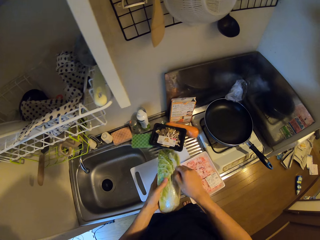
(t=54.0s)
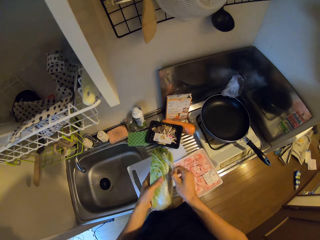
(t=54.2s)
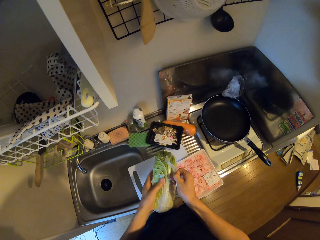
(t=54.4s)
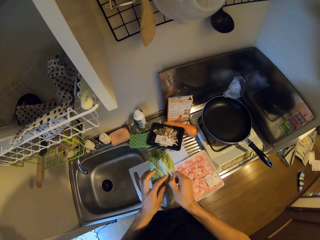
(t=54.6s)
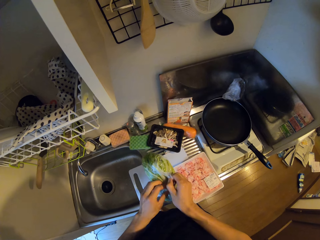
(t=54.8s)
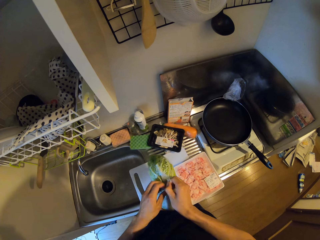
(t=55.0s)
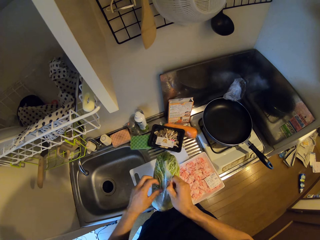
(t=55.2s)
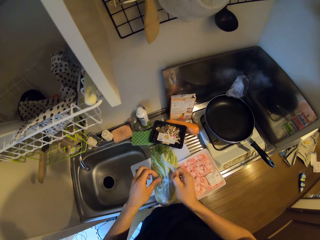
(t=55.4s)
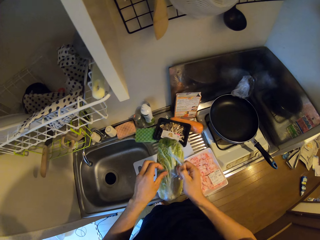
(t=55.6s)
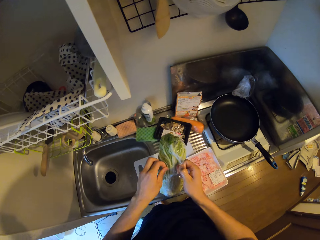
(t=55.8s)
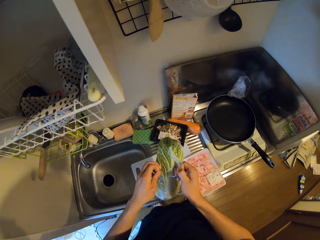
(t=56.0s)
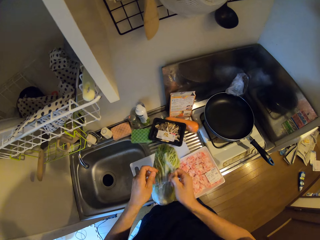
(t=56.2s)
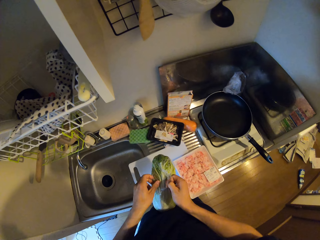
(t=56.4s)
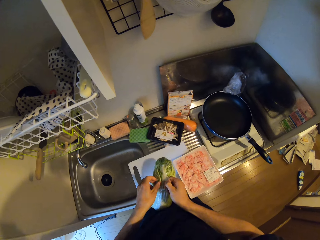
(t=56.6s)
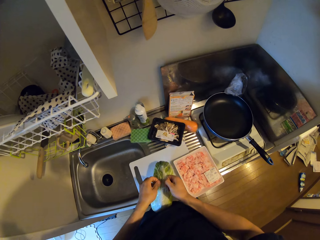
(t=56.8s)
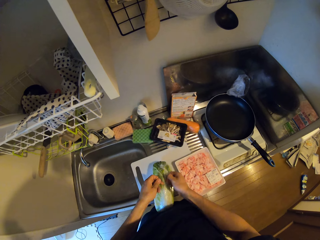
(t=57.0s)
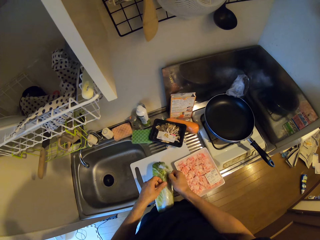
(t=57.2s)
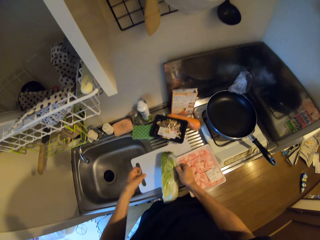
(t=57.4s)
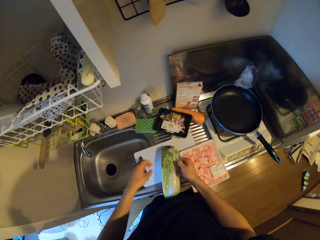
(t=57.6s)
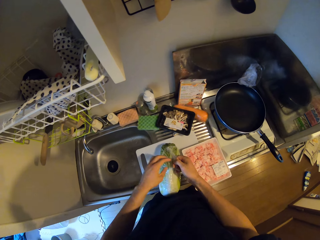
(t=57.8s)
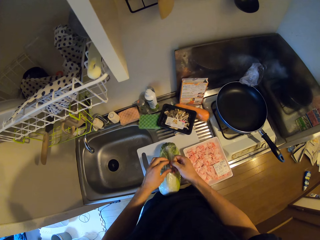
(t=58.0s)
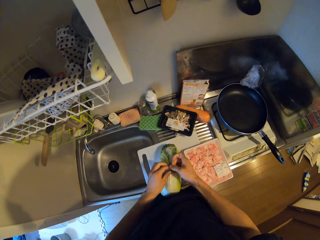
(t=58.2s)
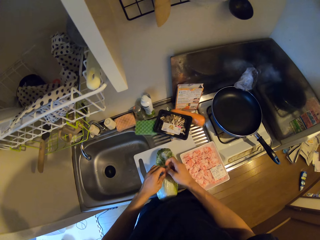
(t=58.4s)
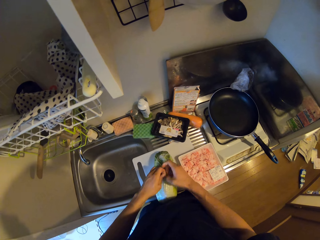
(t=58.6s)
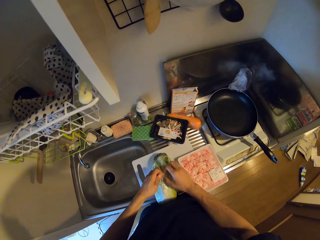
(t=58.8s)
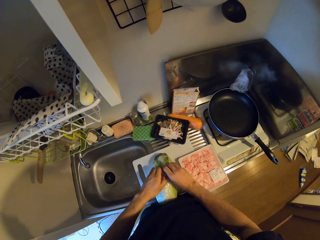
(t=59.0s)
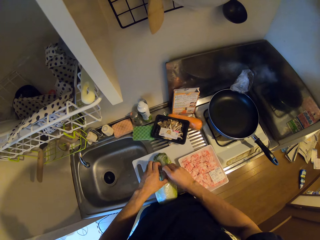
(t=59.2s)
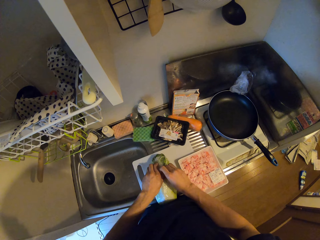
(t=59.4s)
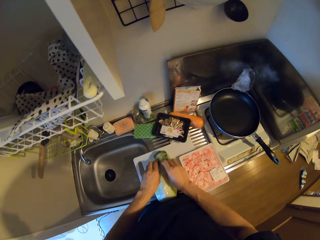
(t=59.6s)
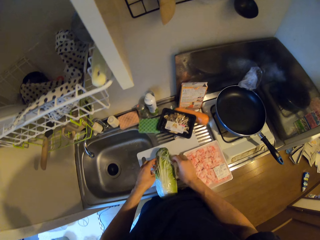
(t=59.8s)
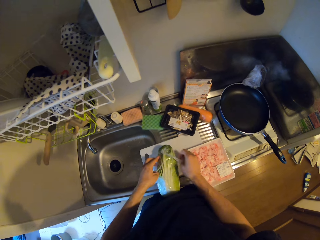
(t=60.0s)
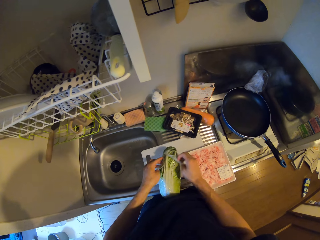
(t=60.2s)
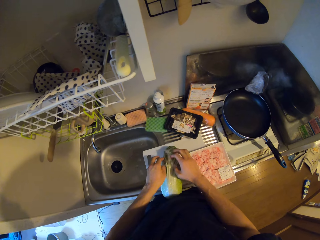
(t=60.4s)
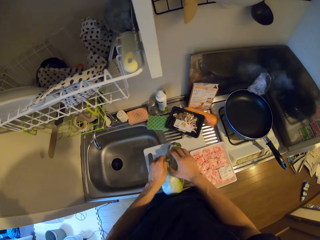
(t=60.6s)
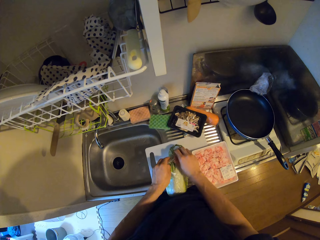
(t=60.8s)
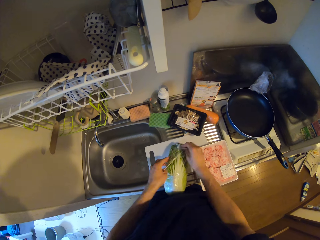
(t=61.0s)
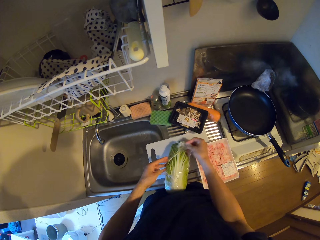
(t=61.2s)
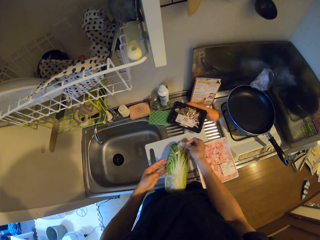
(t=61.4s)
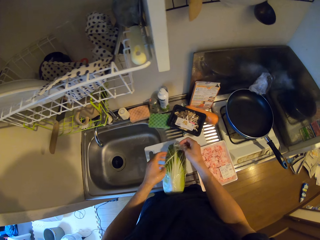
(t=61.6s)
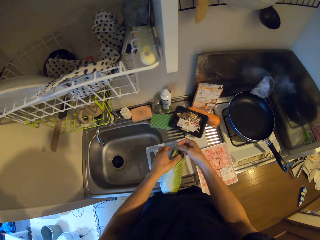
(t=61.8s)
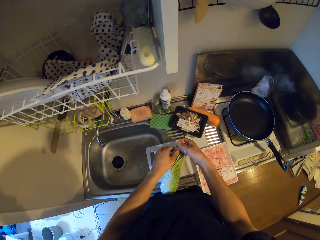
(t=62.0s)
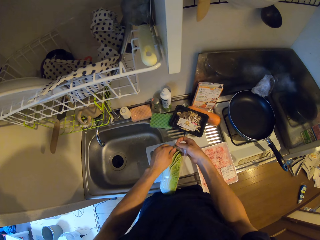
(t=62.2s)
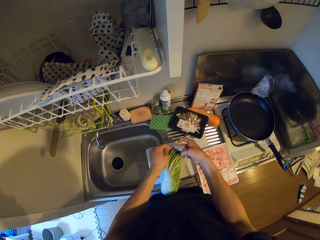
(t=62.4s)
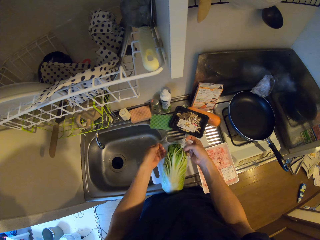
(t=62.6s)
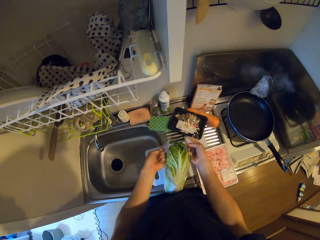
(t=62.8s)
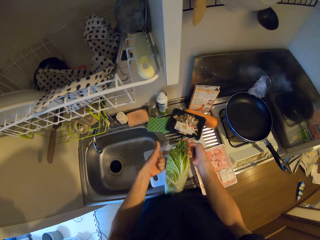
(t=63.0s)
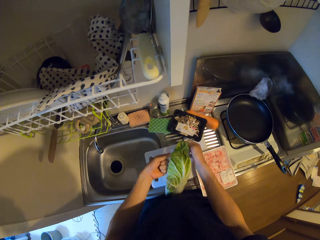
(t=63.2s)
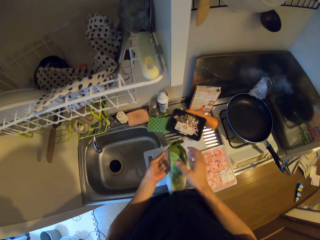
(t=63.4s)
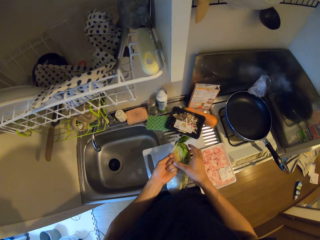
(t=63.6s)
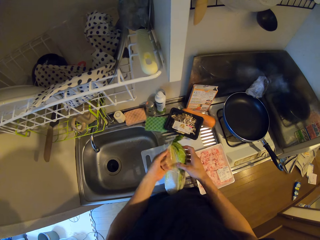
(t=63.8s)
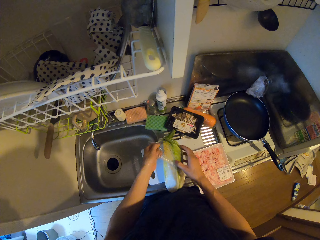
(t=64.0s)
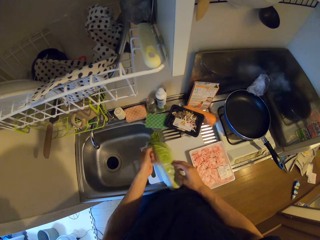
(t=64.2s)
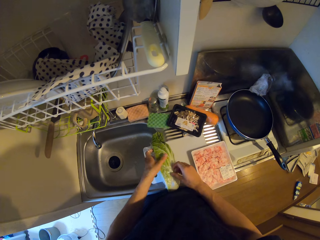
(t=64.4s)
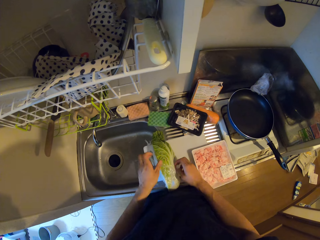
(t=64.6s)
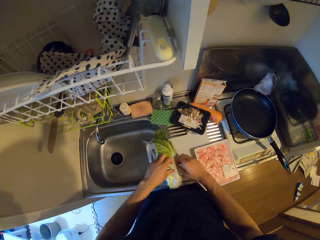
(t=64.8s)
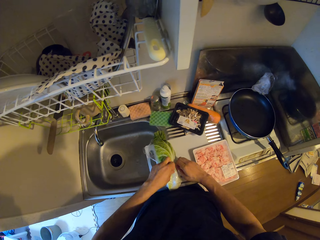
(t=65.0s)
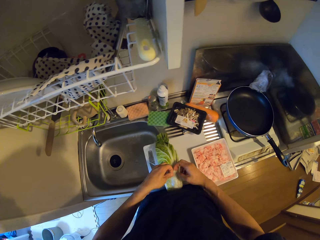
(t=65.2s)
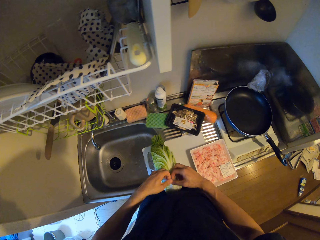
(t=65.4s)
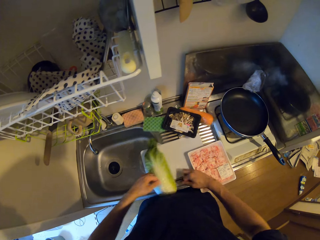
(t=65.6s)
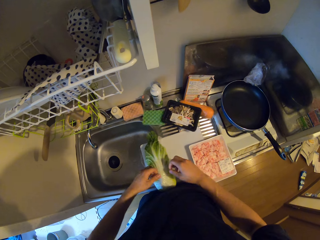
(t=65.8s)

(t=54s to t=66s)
The camera wearer puts the cabbage on a cutting board. They tear cling plastic wrap.

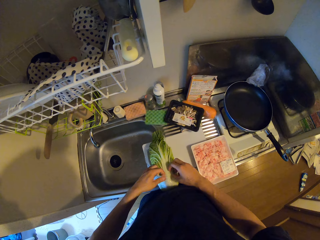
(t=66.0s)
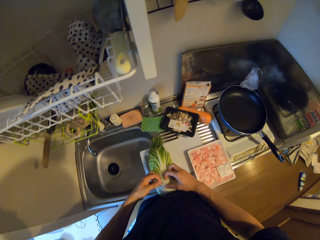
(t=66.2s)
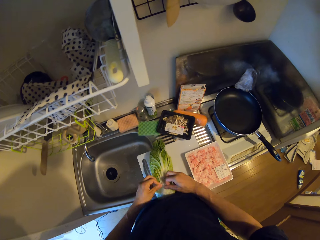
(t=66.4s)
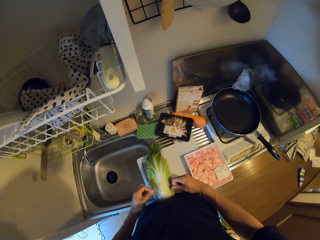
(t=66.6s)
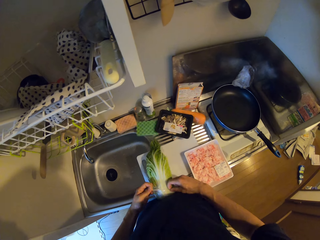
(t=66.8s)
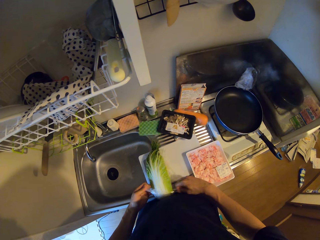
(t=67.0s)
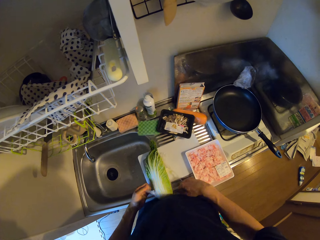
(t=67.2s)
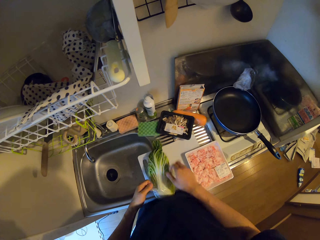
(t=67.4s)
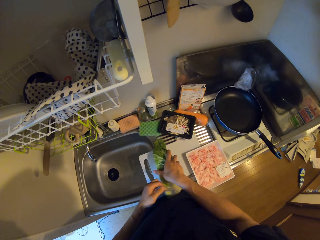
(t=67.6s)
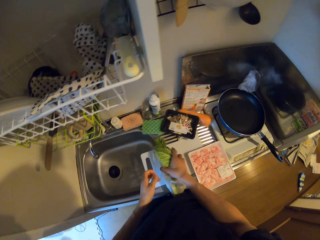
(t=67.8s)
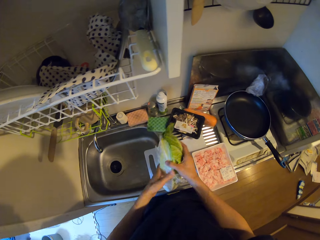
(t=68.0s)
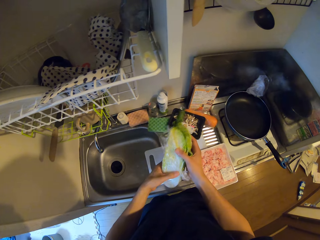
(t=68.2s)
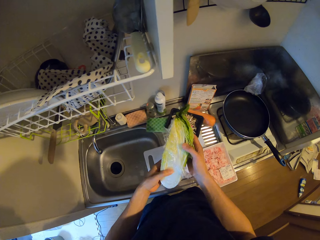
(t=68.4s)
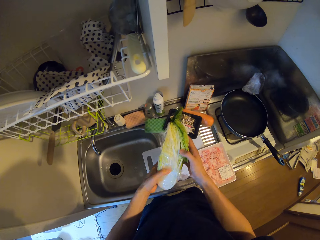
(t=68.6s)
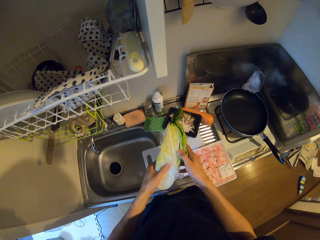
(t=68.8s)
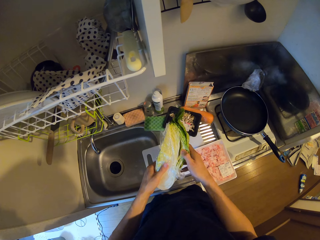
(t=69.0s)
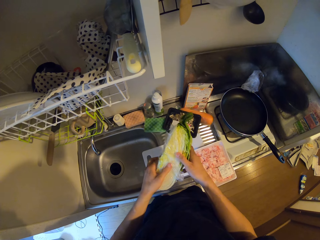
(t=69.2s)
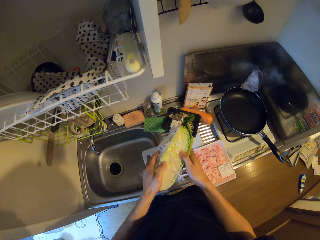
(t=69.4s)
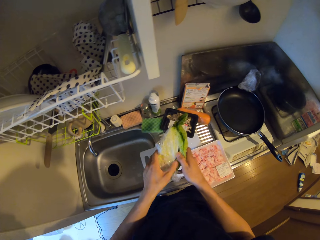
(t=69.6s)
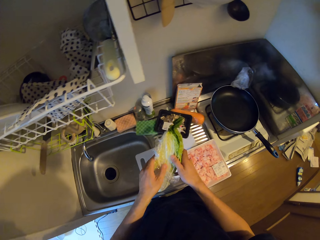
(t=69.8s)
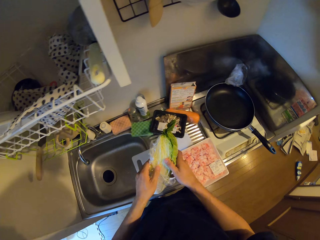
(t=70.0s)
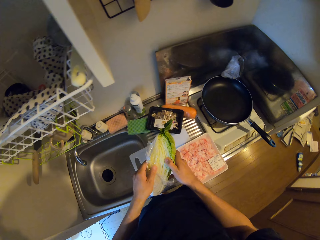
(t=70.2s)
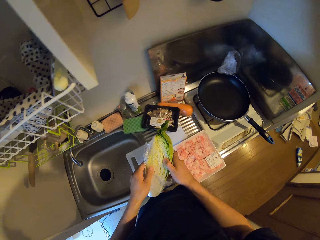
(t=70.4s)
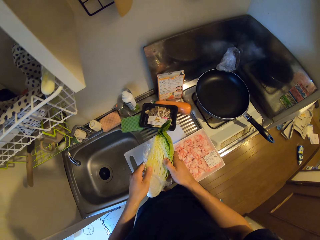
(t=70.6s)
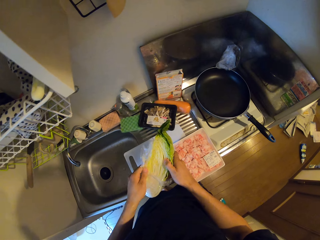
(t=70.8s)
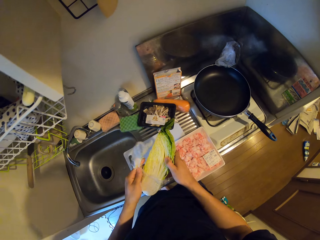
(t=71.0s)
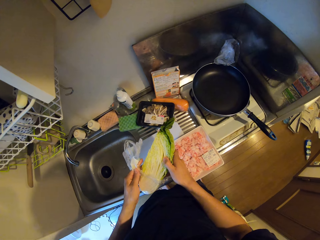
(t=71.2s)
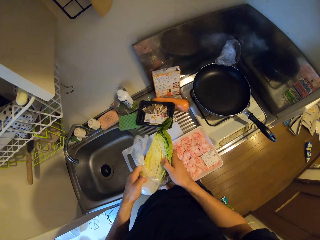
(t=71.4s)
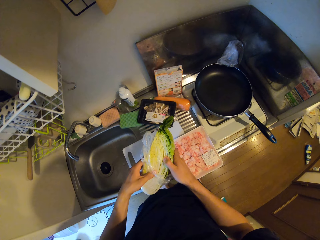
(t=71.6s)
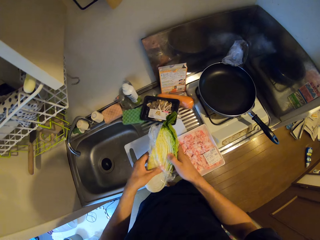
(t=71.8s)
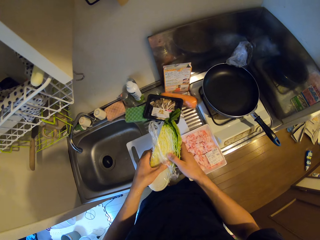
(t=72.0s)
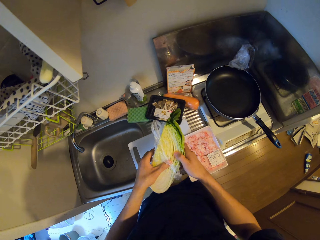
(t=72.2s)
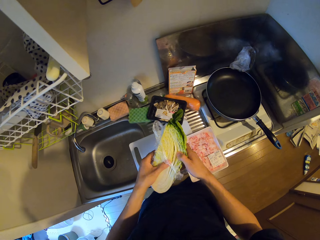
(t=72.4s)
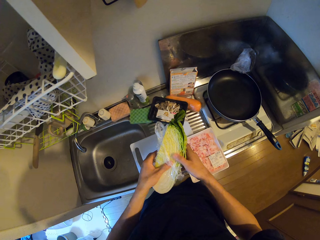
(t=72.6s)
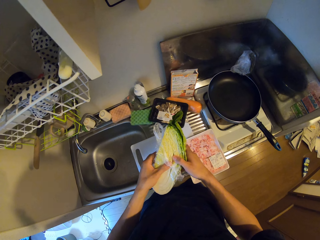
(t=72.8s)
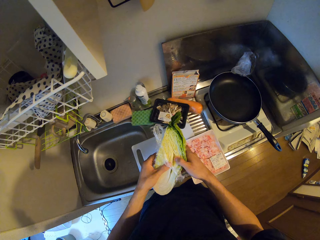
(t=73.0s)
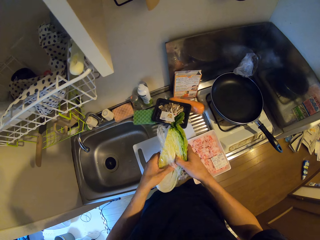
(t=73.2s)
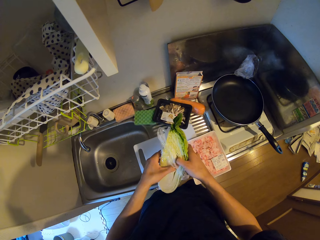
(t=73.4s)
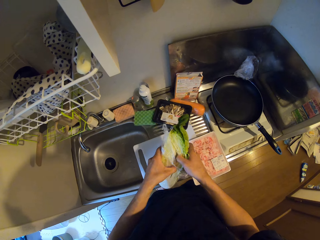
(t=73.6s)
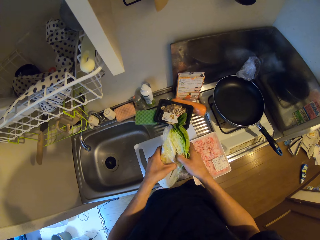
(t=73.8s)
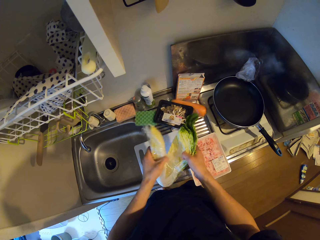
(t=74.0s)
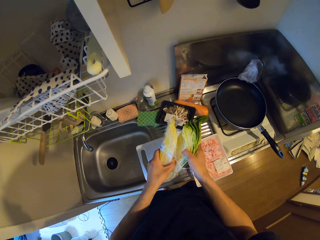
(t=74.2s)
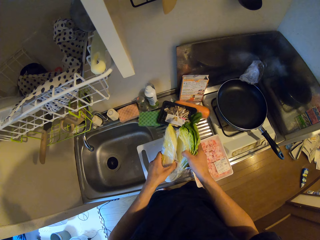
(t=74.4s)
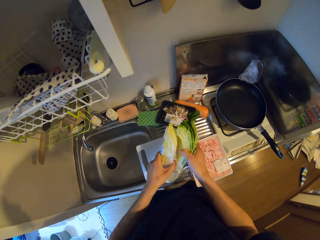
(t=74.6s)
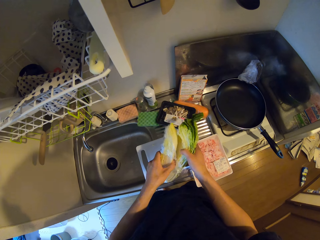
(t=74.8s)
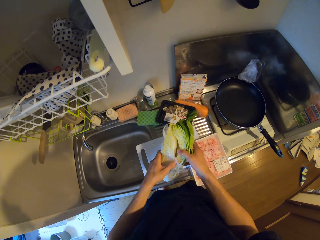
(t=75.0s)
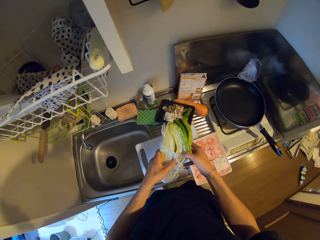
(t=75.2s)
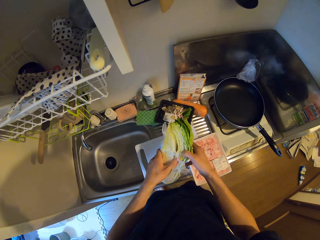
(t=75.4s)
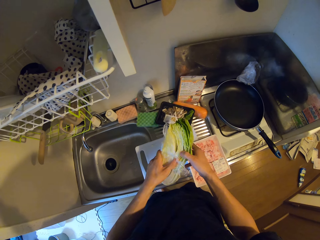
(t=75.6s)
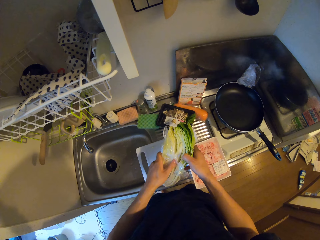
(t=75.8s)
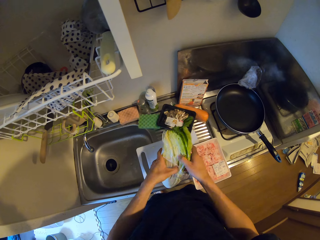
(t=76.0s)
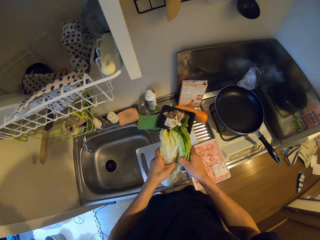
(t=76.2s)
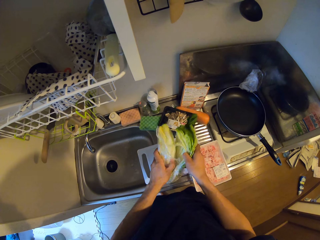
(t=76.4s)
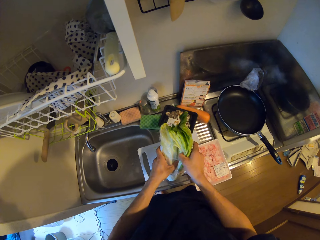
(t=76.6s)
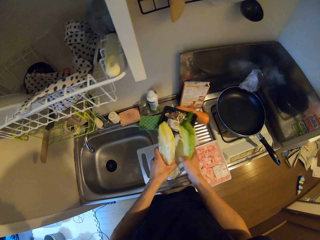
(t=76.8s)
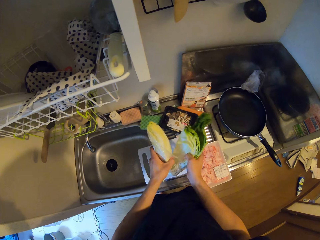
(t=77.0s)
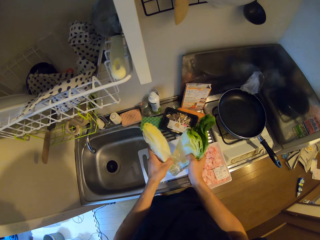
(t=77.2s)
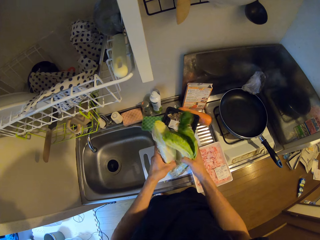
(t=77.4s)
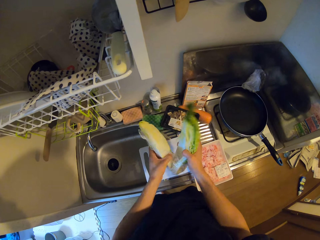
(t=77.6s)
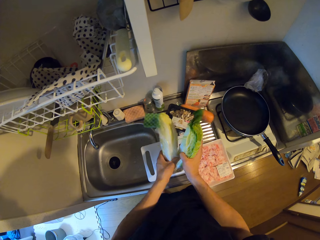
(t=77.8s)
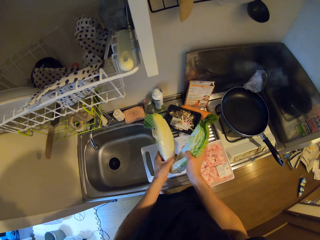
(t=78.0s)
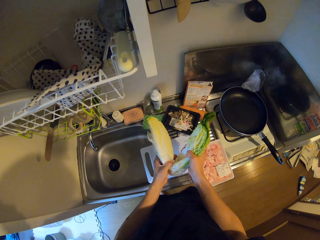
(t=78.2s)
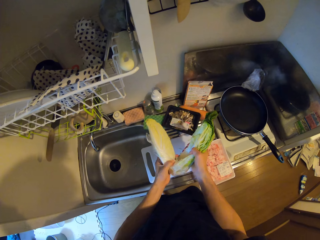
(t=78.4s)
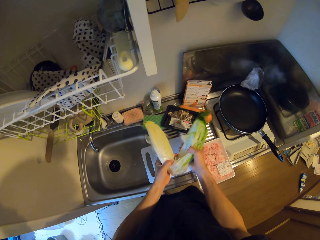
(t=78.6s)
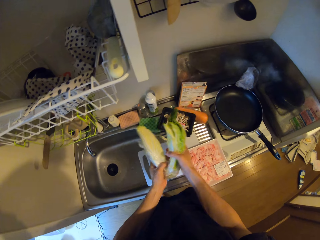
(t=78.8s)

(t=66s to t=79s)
The camera wearer lifts the cabbage off the cutting board. They hold the cabbage with both hands. They pull cabbage leaves. They pick cabbage leaves. They pull cabbage leaves.
